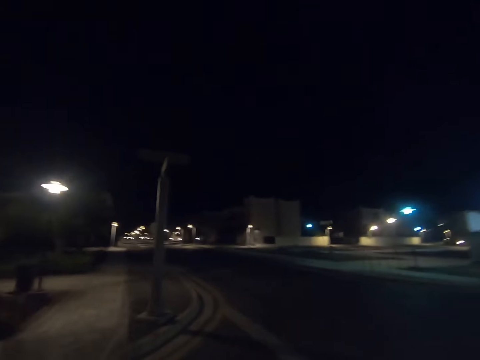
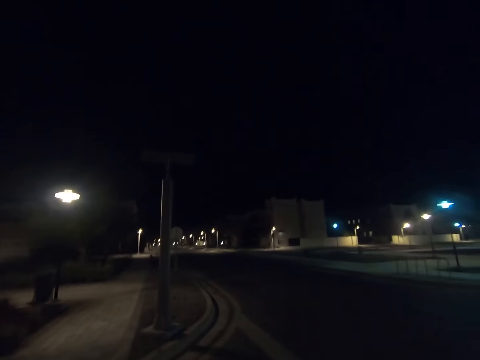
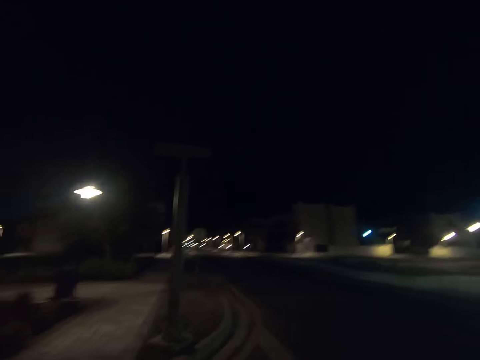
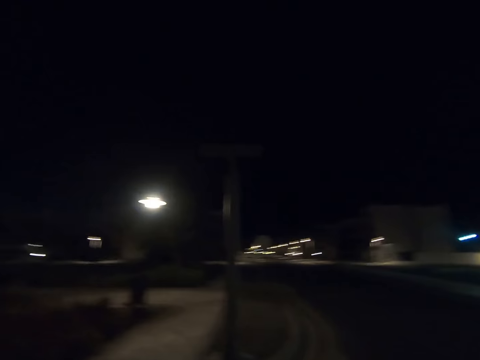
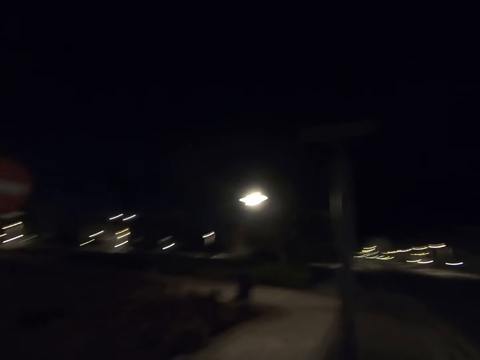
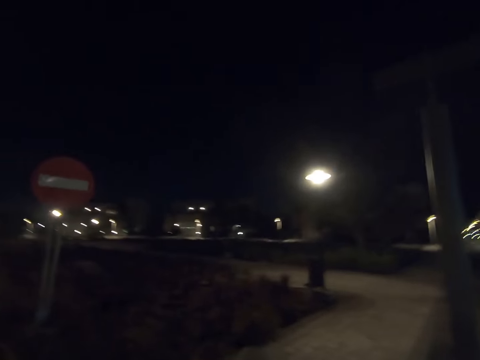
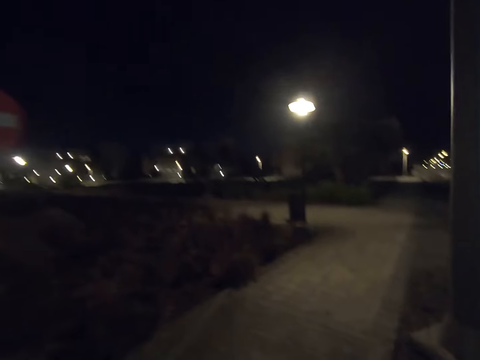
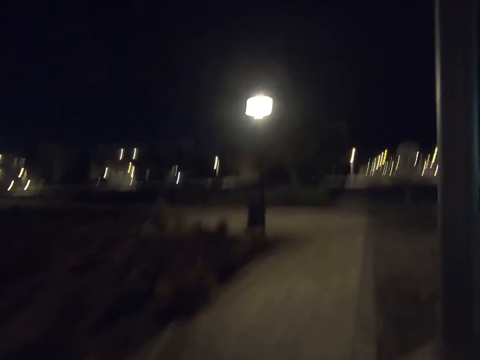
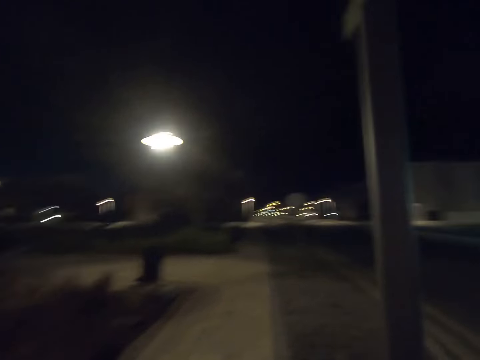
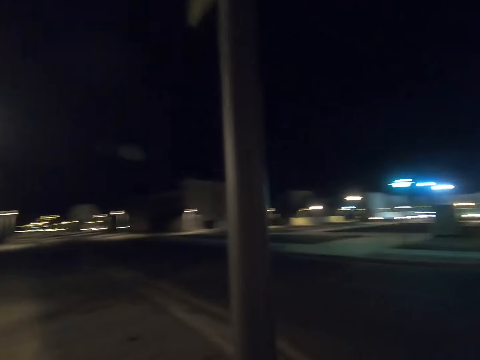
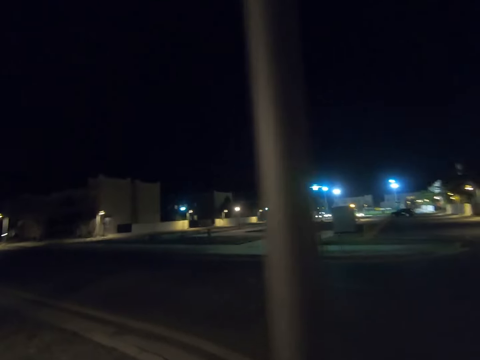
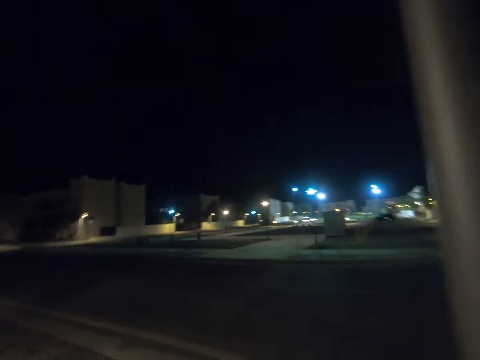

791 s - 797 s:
The camera wearer turns to his left. He walks past a sign board.

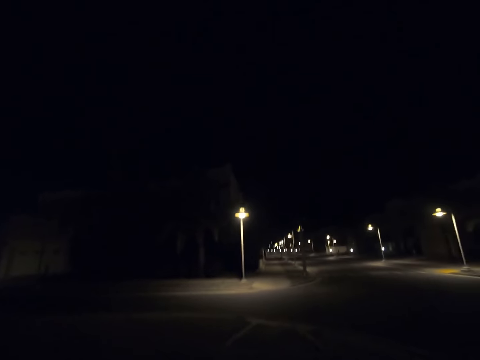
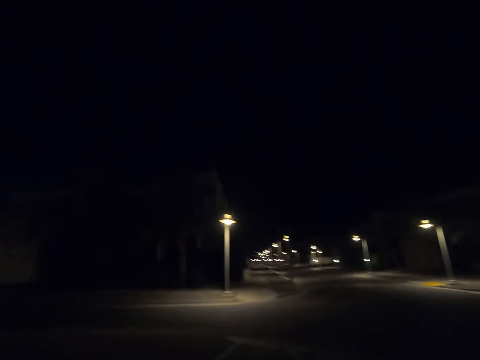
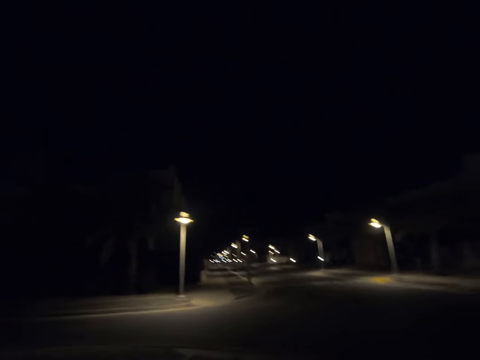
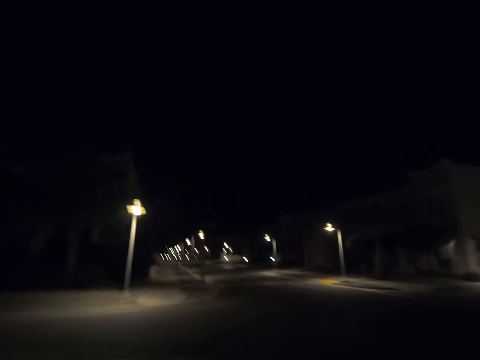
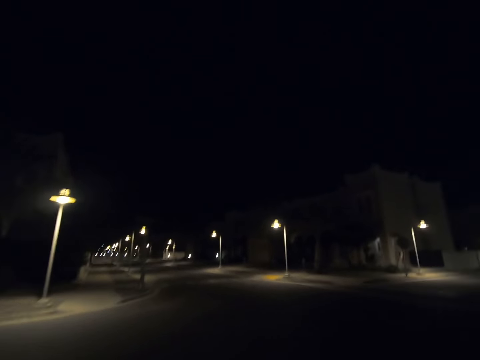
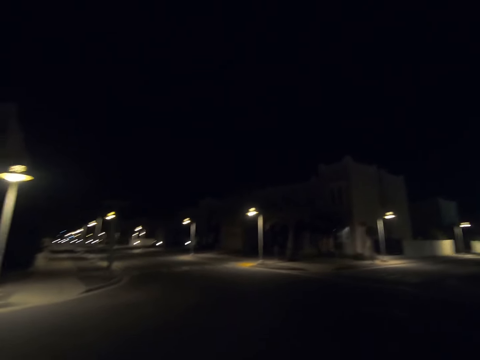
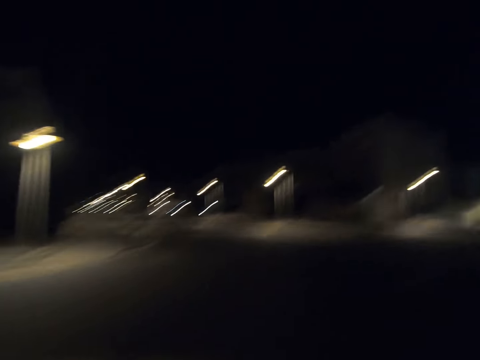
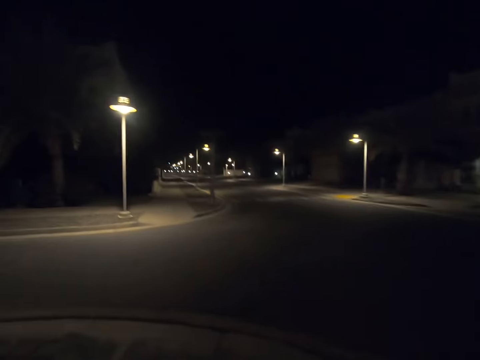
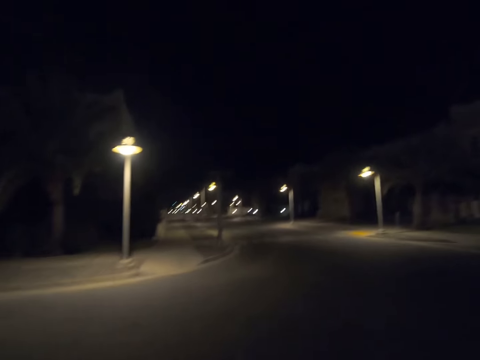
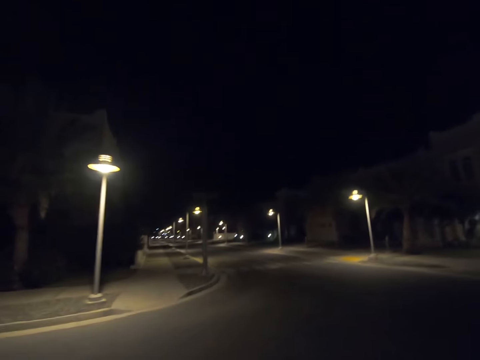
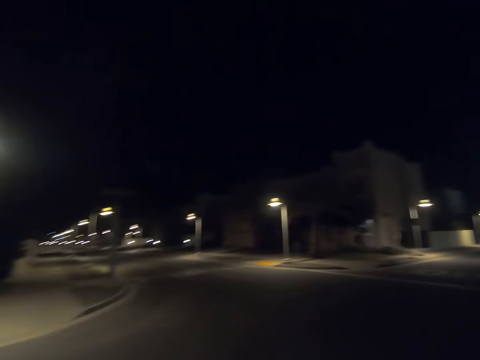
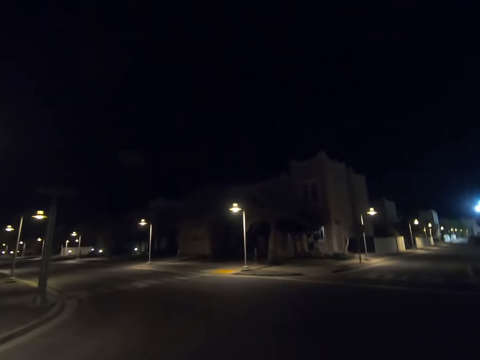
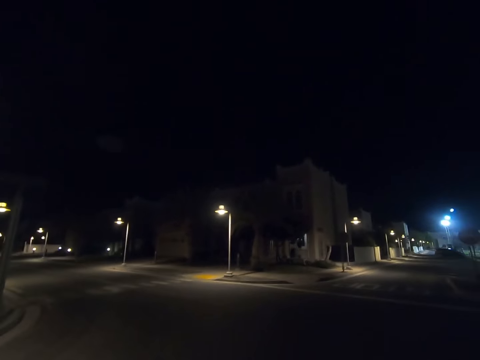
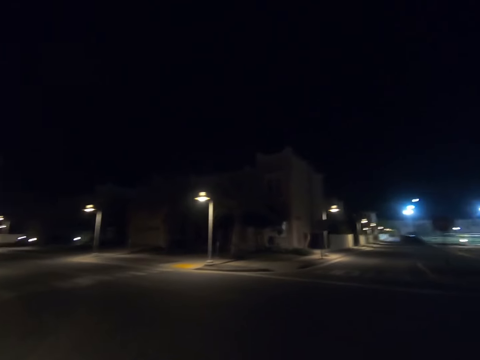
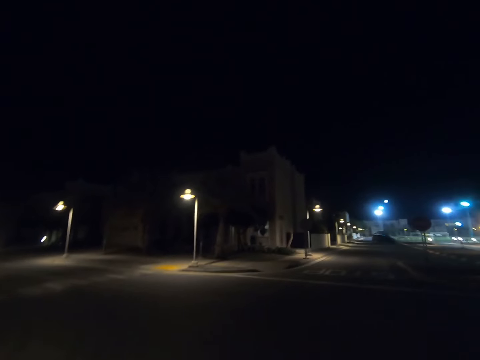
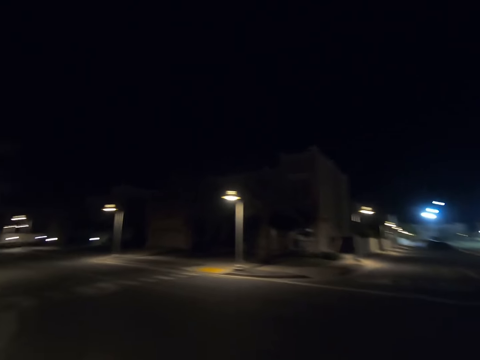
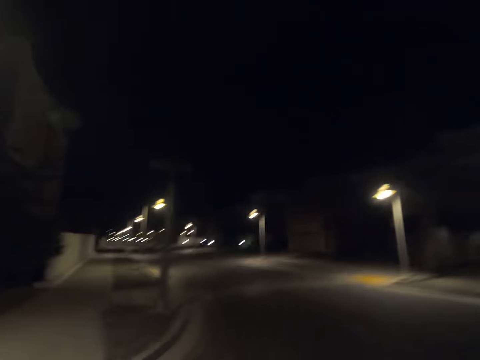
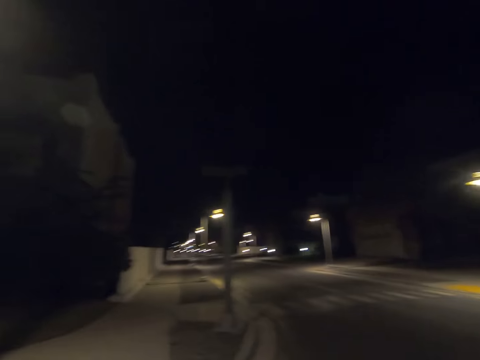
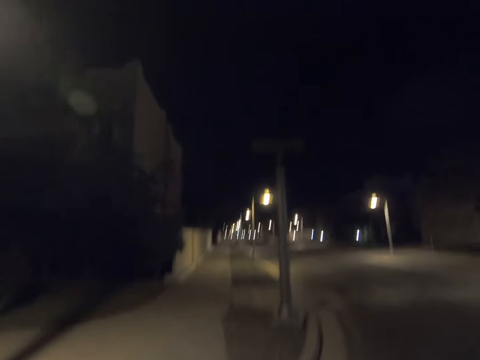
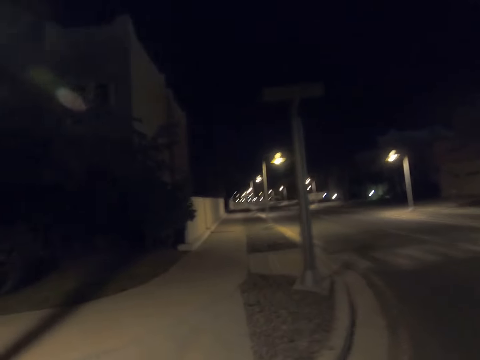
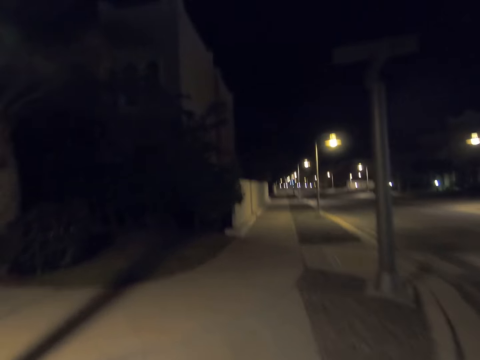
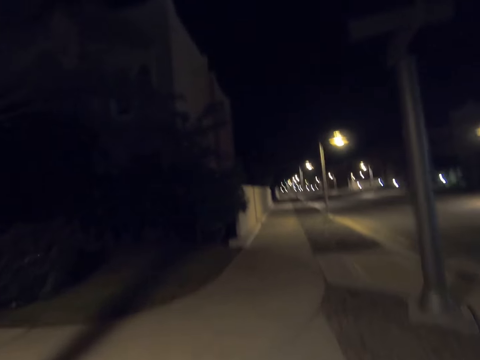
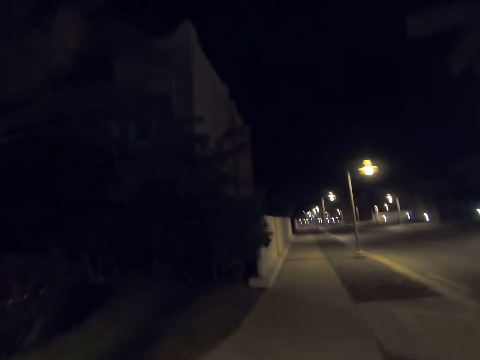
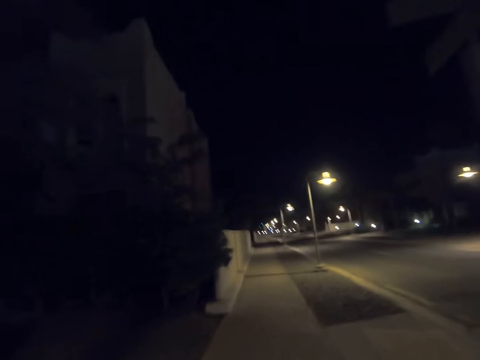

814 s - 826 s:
The camera wearer returns his gaze. He looks to his right. He walks past a street light pole.

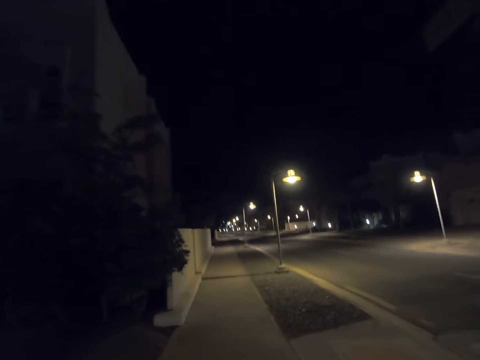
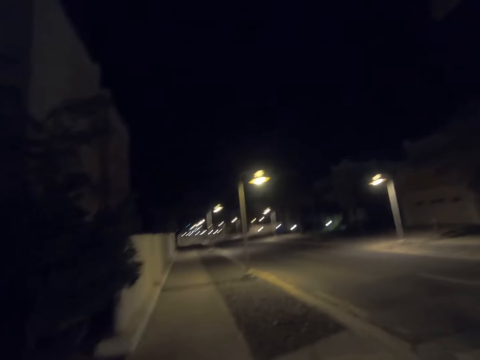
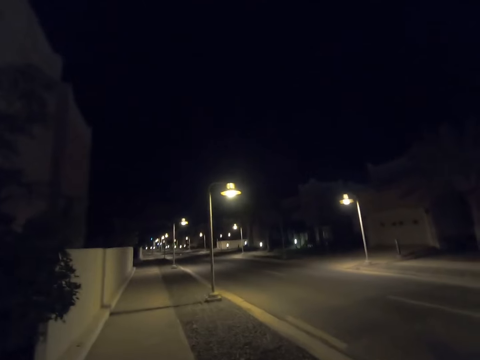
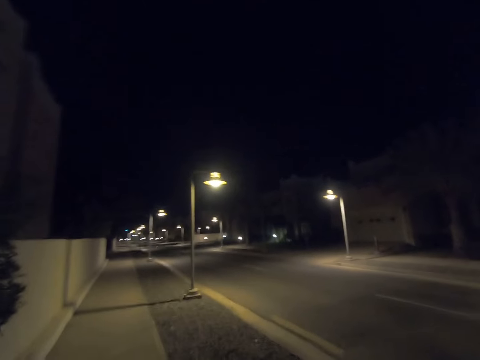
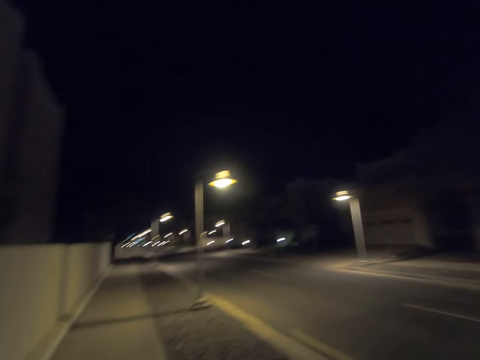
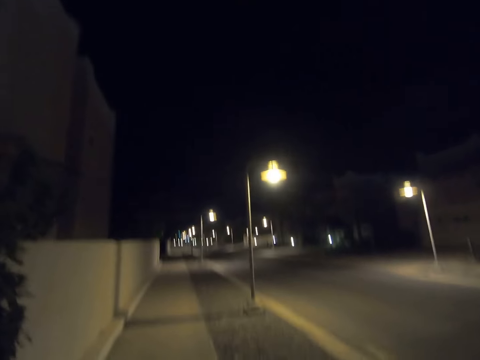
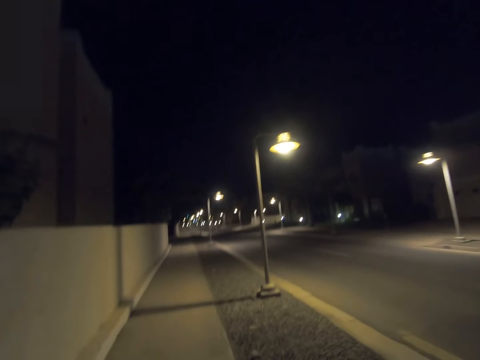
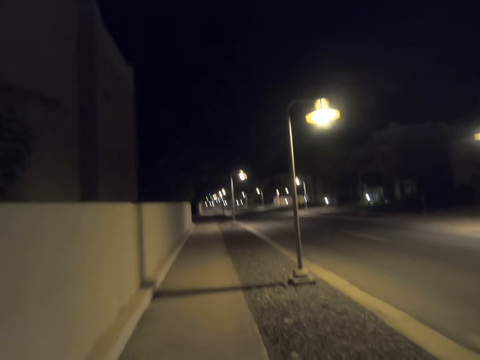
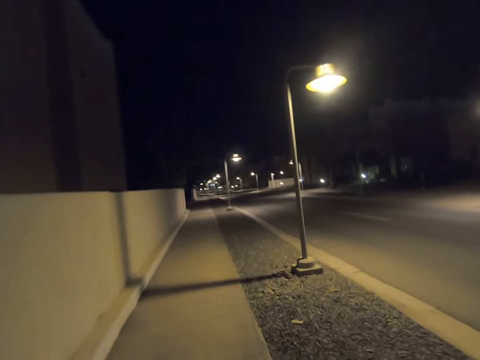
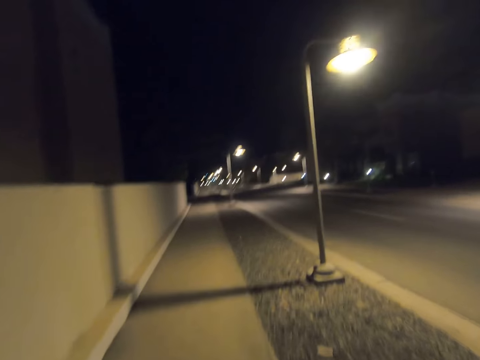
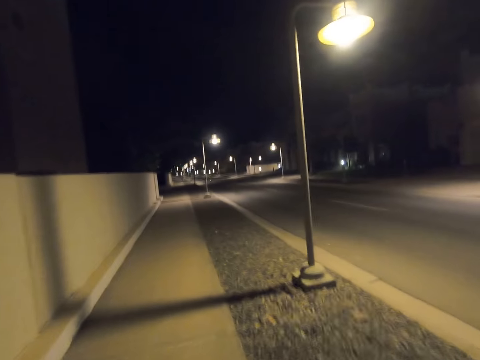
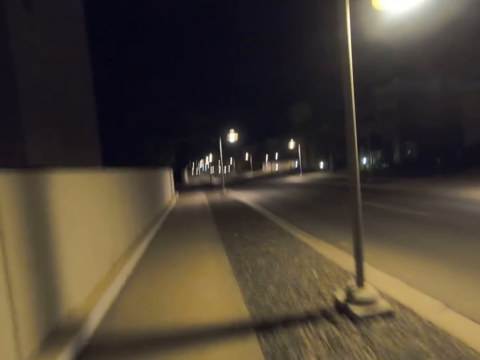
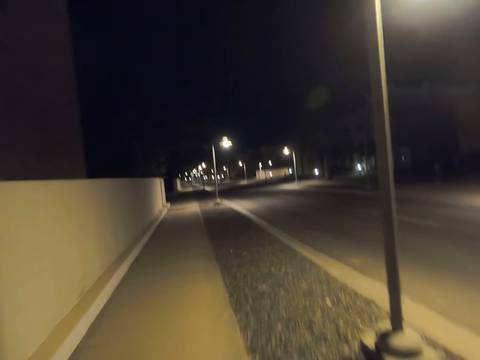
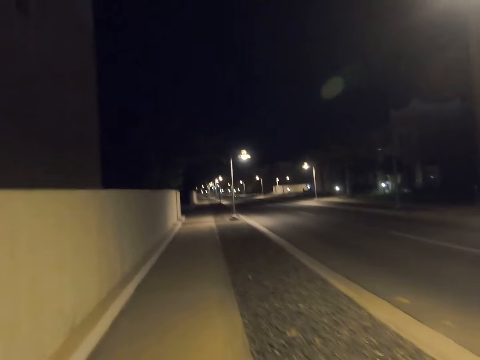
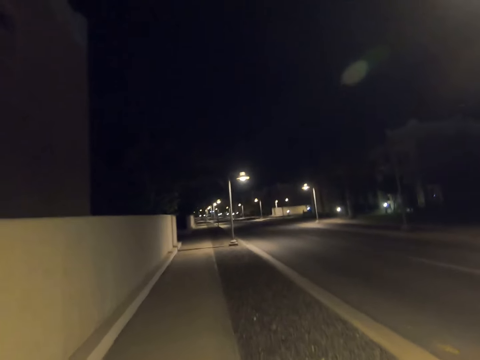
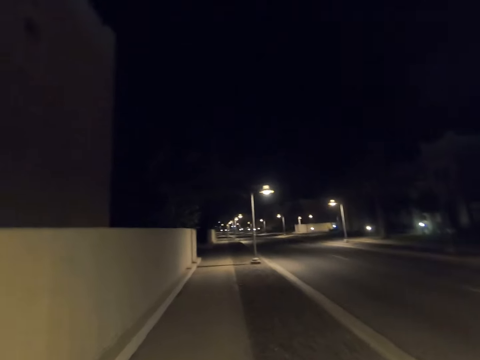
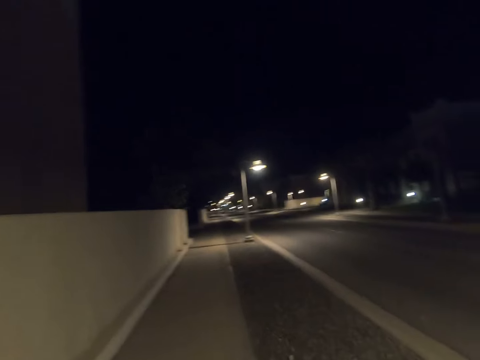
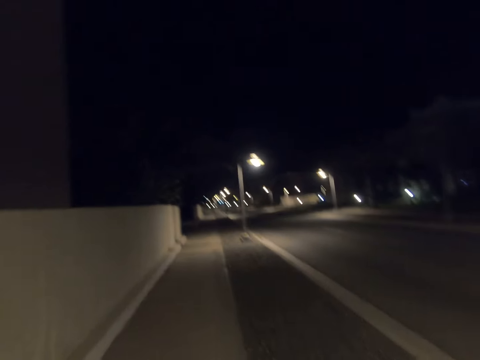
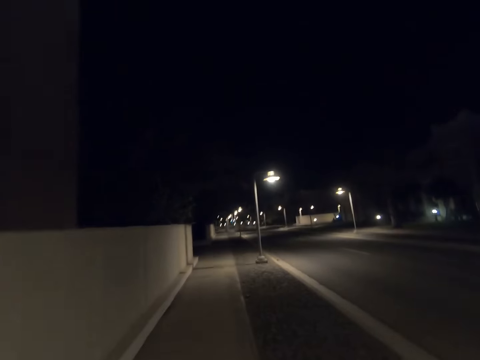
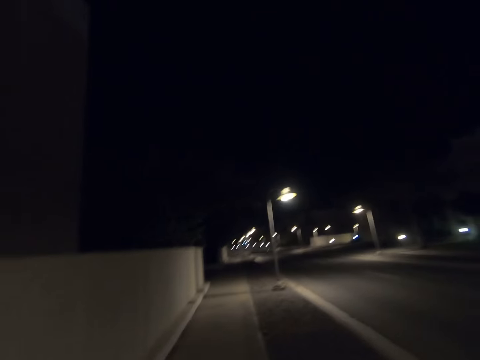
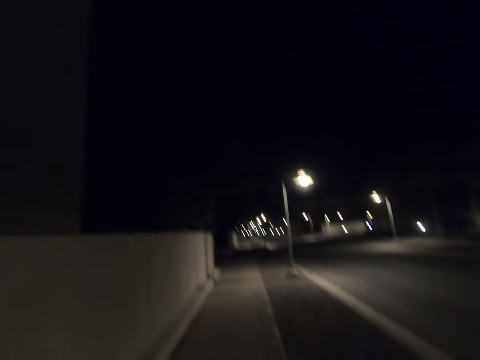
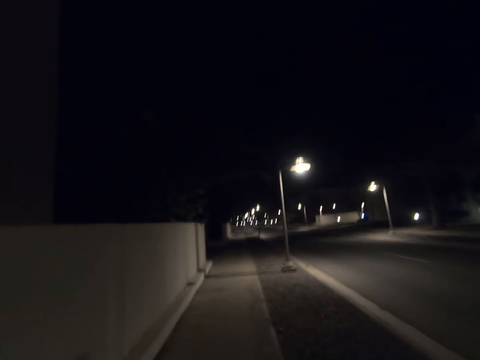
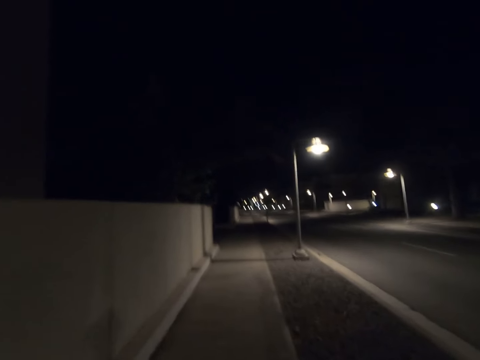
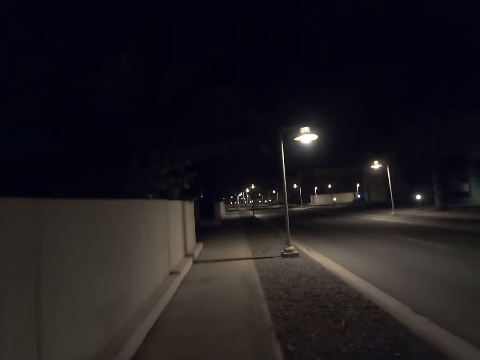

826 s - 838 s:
The camera wearer walks past a street light pole.
